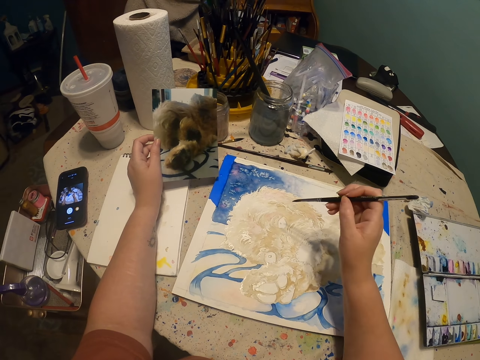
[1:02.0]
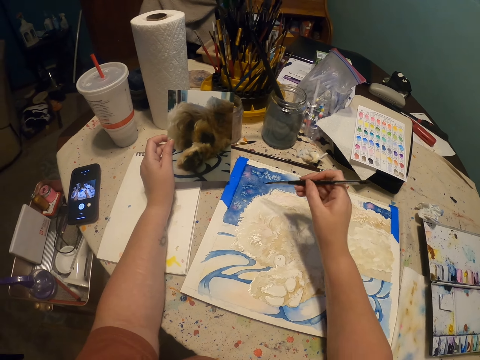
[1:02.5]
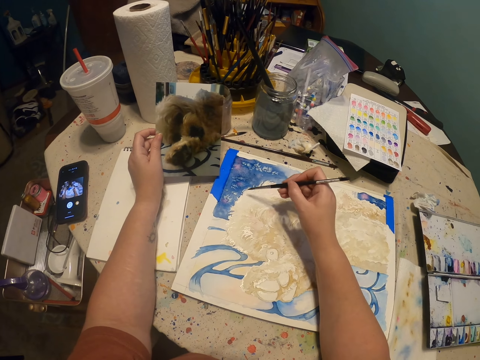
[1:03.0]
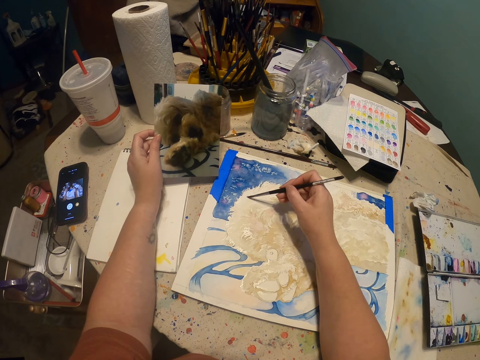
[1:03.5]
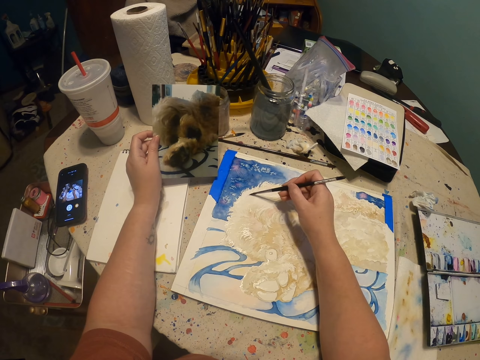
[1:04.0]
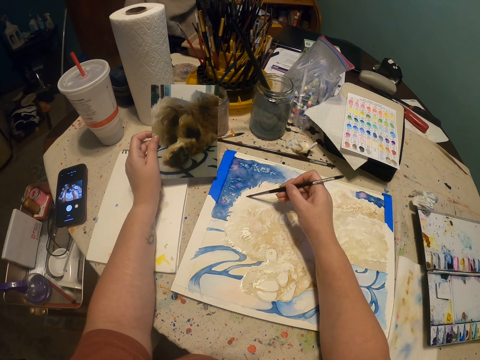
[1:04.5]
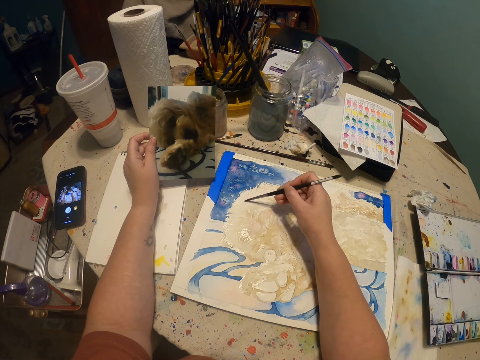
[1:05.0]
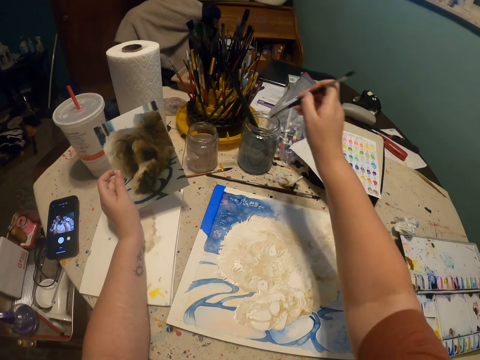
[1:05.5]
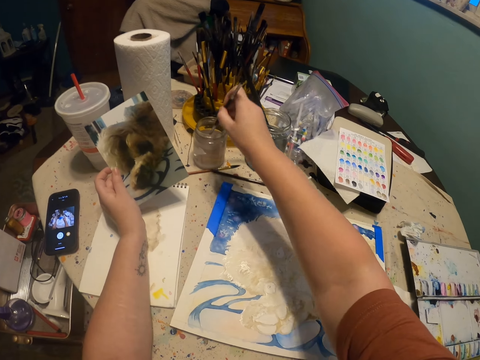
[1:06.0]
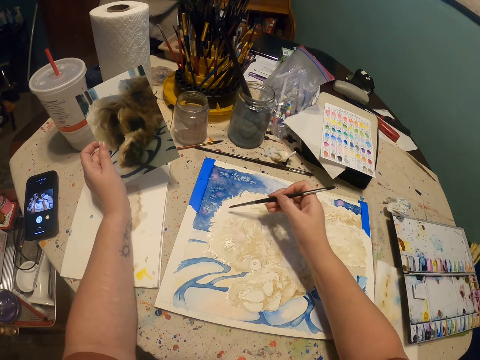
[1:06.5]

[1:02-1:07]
The camera wearer moves the pen brush or paintbrush. They paint with the pen brush. They lift the pen brush. They dip the paintbrush in the liquid clear on the tin. They pull back the right hand.

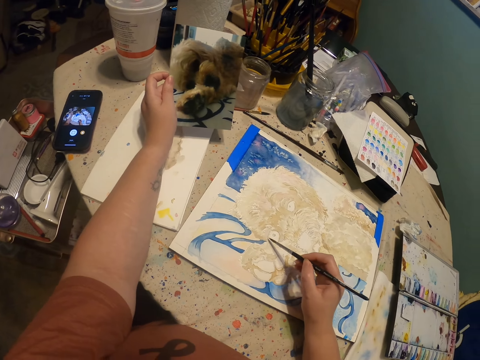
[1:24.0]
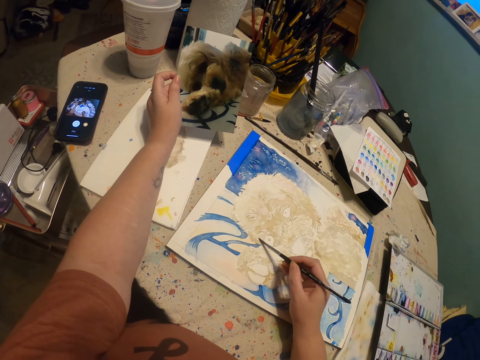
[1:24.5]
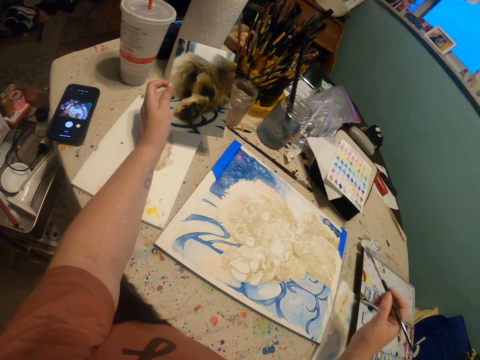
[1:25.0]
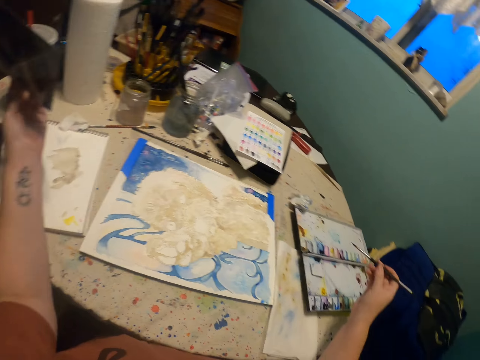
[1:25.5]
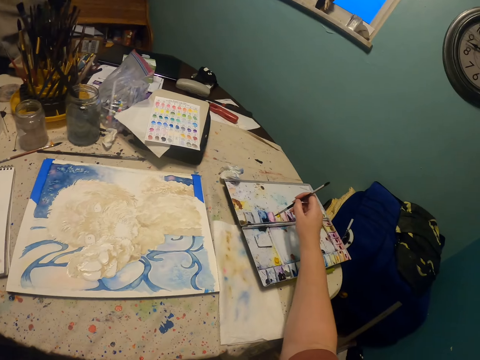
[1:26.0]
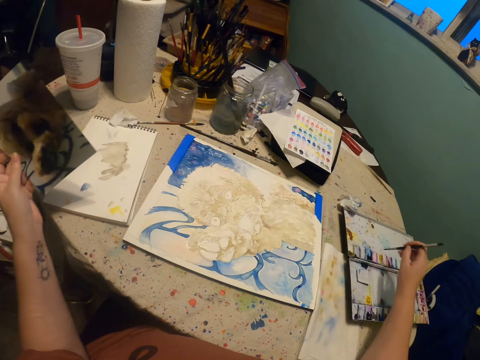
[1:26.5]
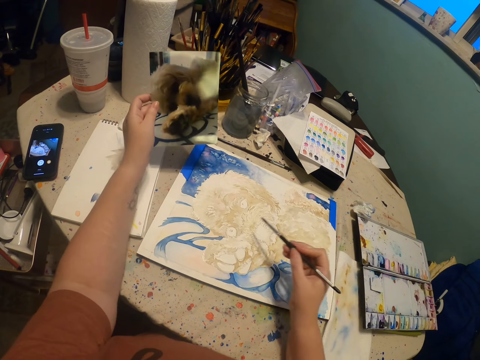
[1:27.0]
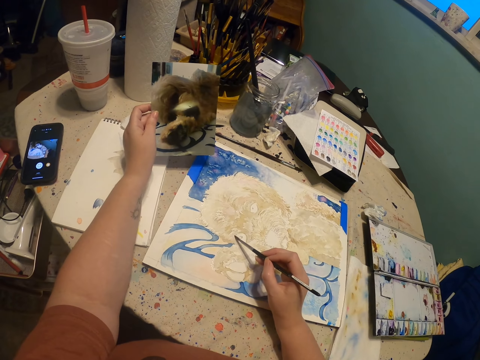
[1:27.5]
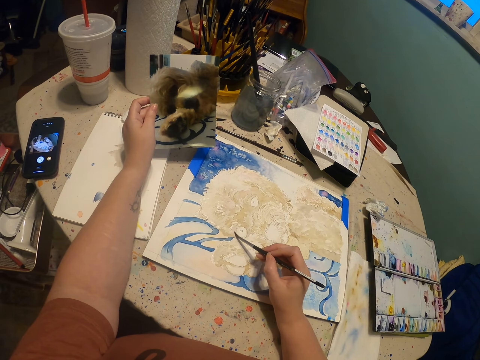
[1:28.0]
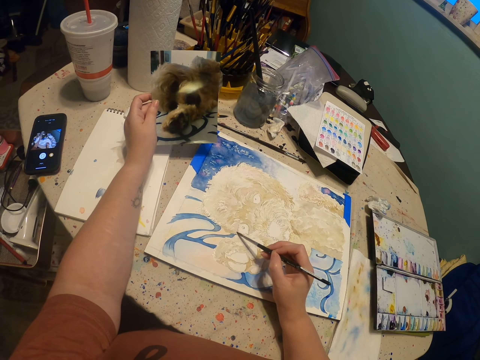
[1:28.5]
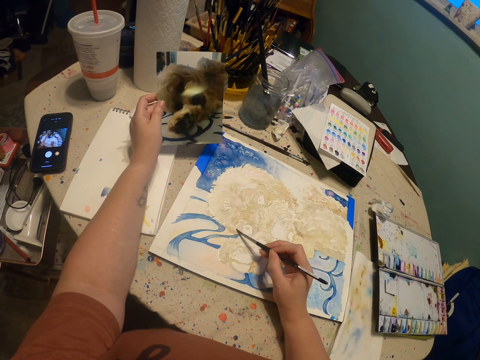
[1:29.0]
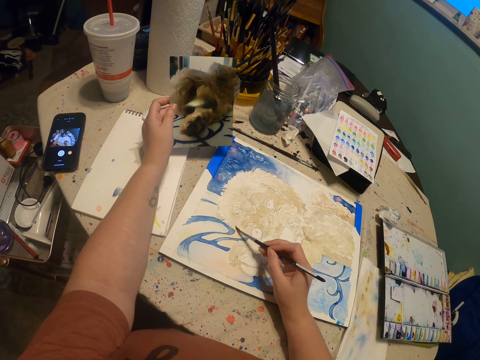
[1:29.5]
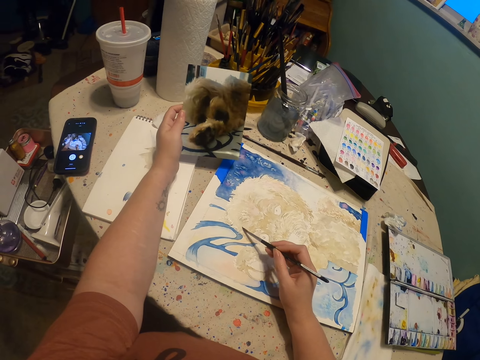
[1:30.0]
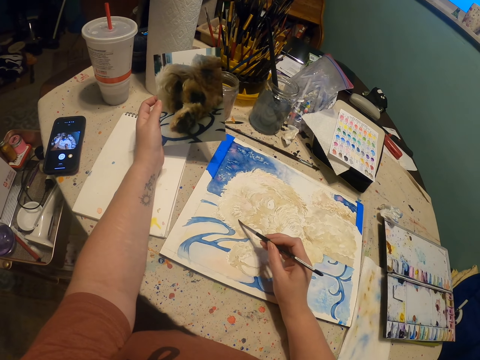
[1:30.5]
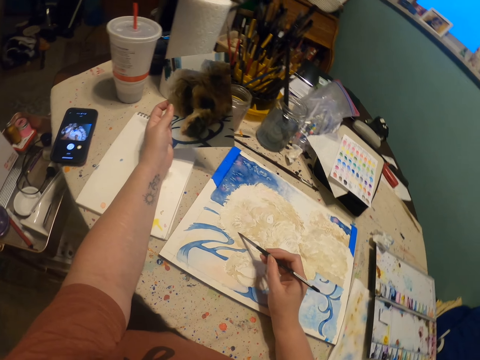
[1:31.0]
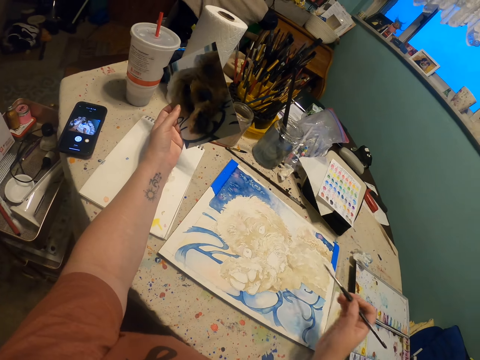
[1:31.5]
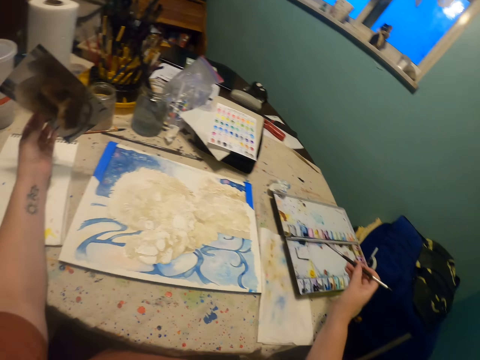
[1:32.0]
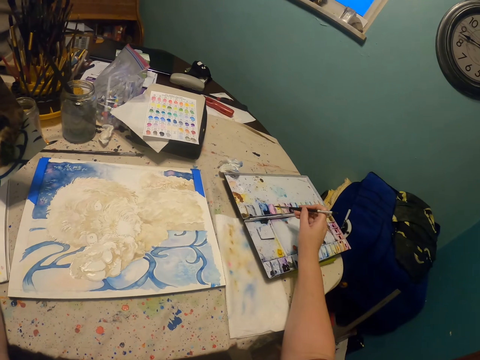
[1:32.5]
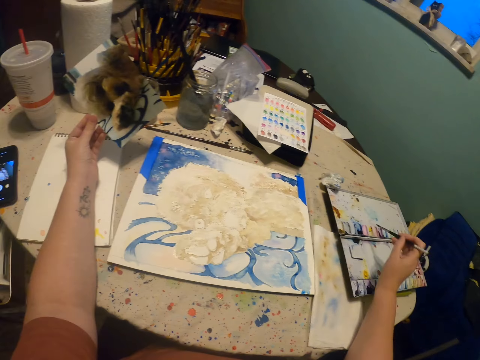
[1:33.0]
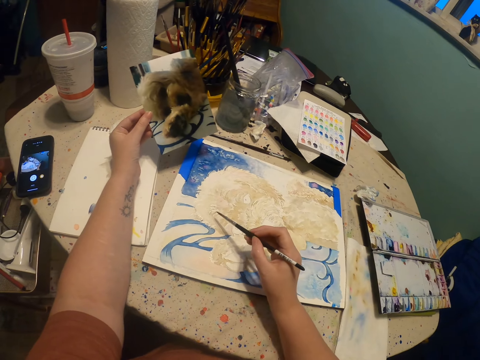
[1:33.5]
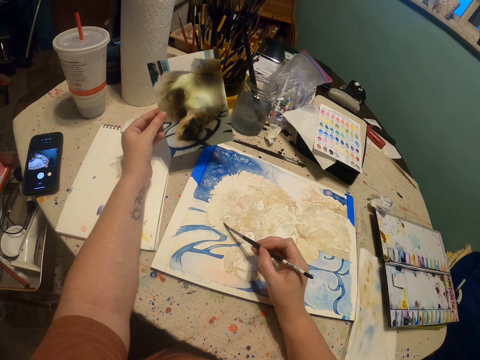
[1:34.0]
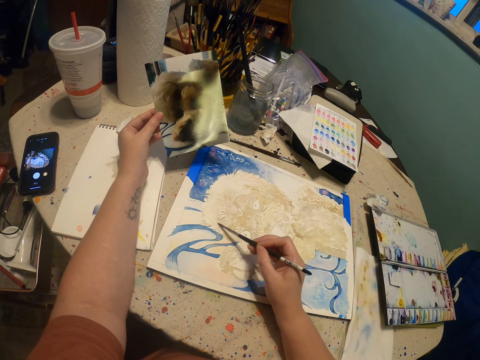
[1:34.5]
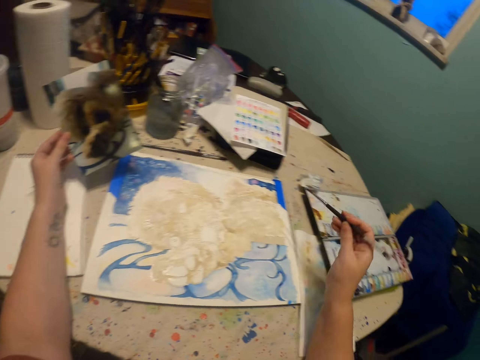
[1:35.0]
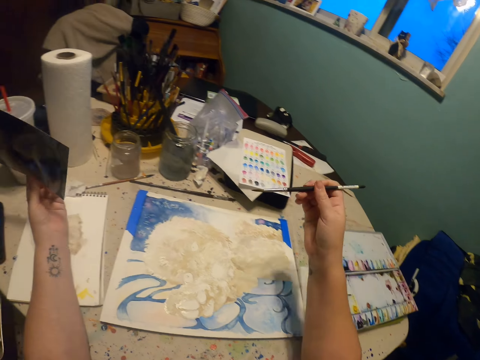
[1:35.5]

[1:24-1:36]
The camera wearer moves the right hand. They rub the paintbrush in paint. They look around. They move both hands. They paint a canvas with the paintbrush. They move the right hand. They rub the paintbrush in paint. They move the right hand. They paint the canvas with the paintbrush. They dip the paintbrush in the liquid clear. They move the right hand.

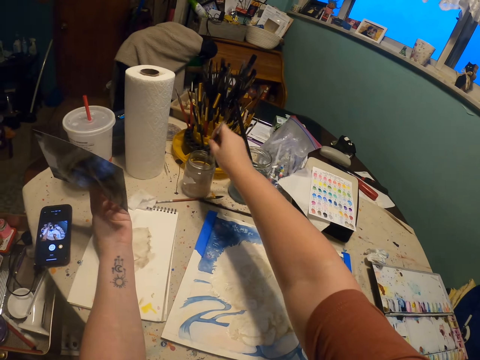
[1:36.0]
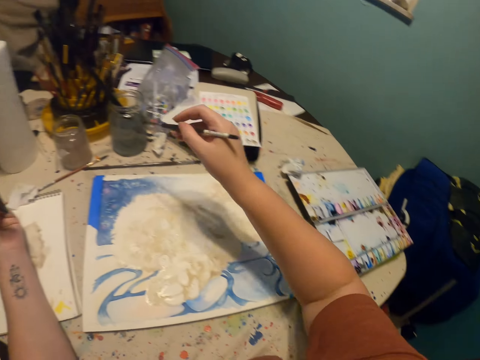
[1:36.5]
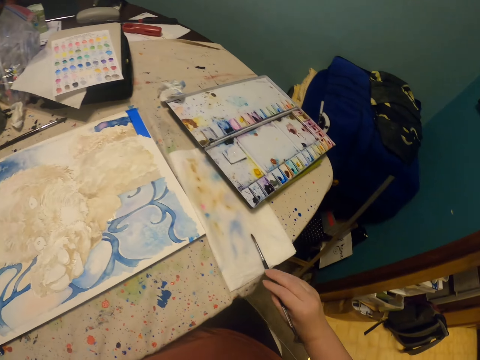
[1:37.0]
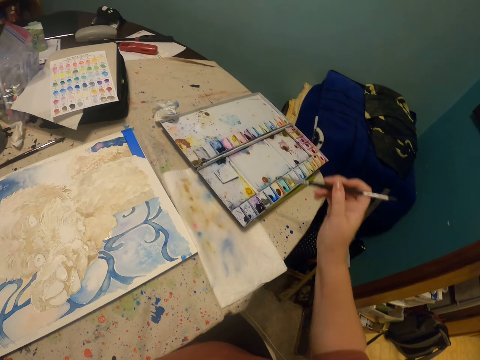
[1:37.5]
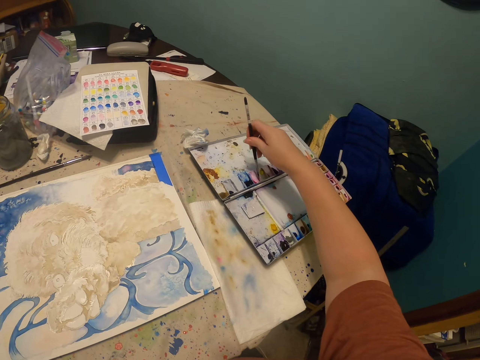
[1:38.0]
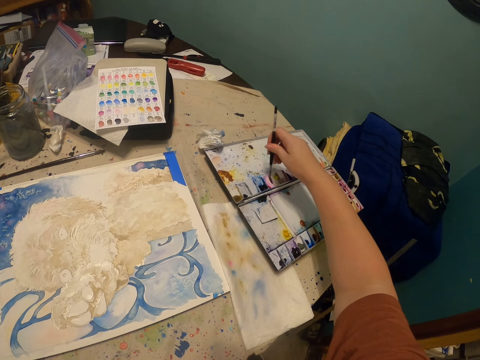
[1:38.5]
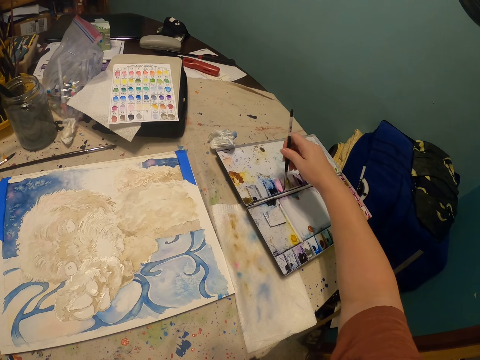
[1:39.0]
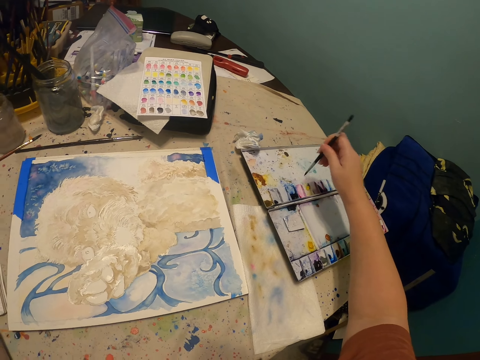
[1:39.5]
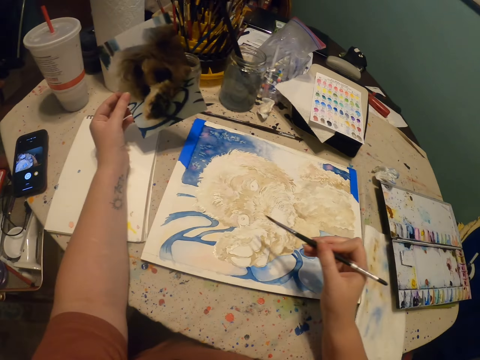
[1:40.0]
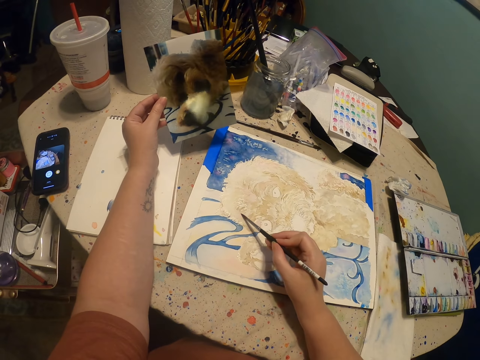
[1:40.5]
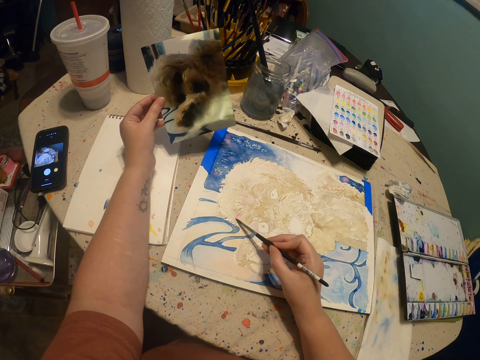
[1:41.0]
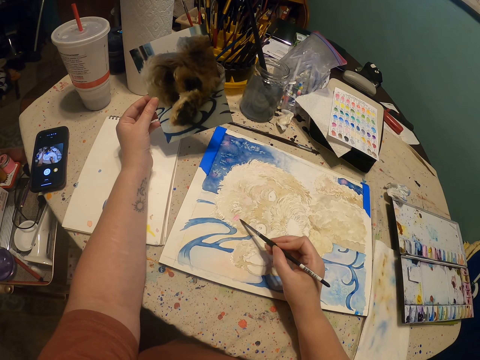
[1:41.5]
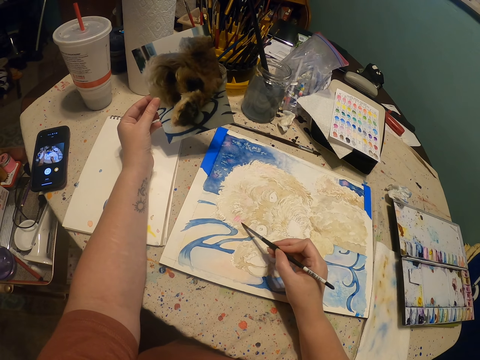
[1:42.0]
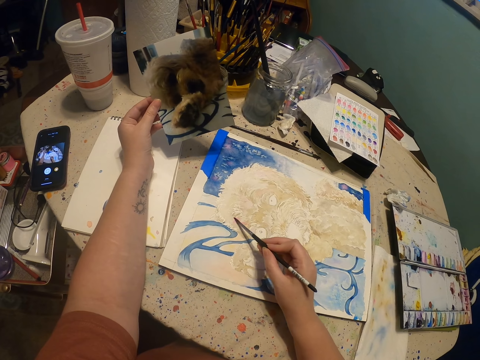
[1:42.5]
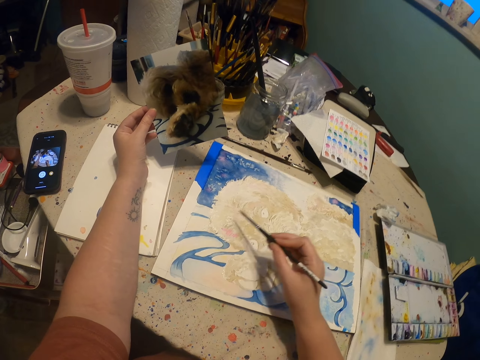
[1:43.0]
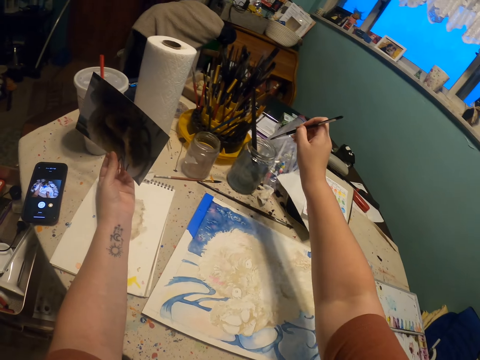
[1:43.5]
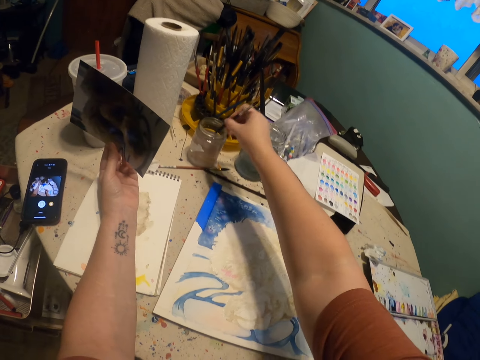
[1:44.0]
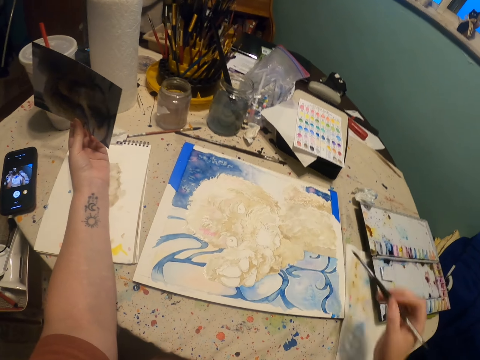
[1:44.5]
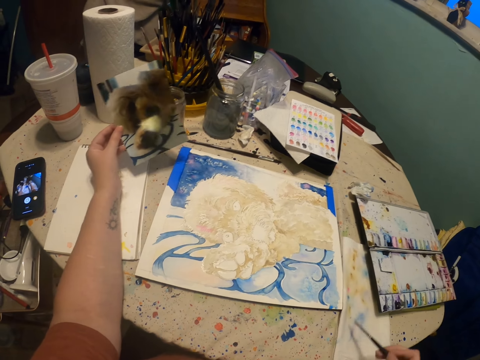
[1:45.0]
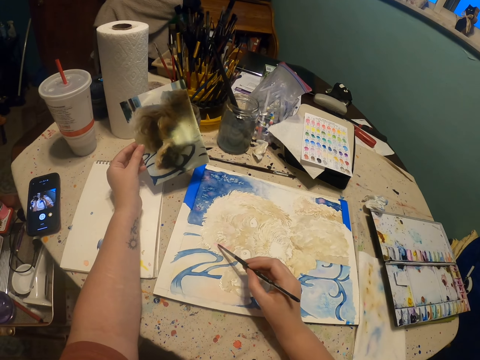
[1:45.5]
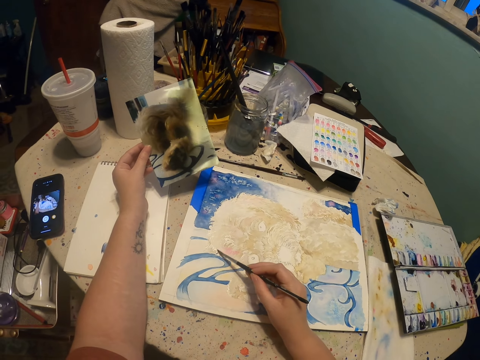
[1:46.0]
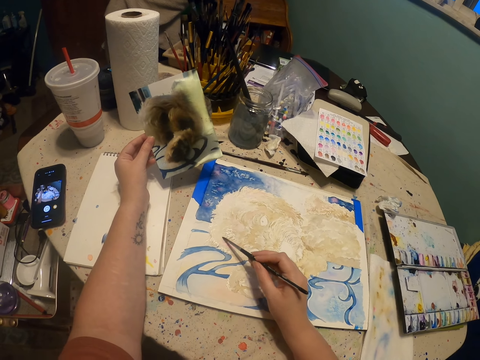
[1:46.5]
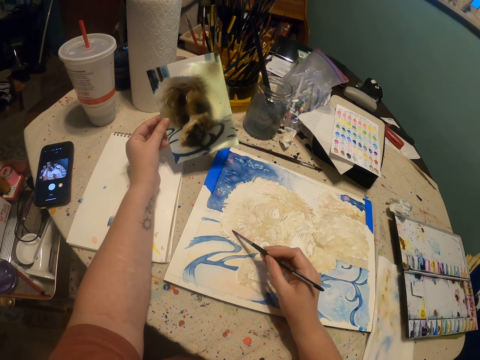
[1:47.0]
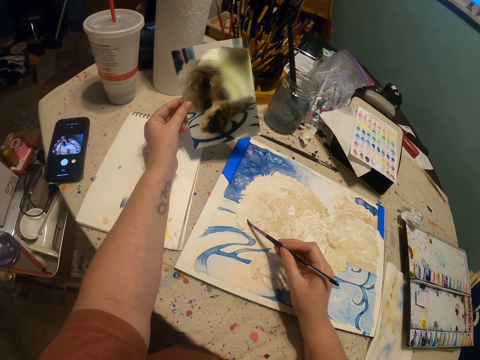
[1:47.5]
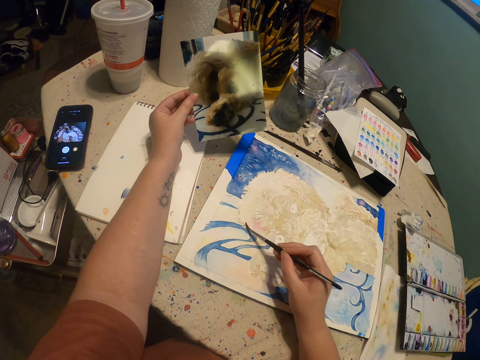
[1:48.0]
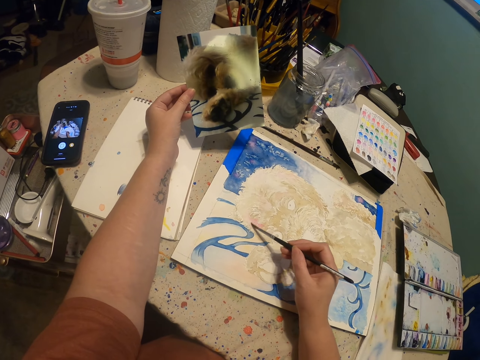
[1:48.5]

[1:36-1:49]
The camera wearer lifts the pen brush or paintbrush. They dip the pen brush inside a tin. They remove excess clear on the paintbrush on a white paper. They pull back the right hand. They rub the pen brush on a piece of cloth. They lift the pen brush. They rub the pen brush on the paint. They move the pen brush. They paint a canvas with the paintbrush. They lift the pen brush. They dip the paintbrush in the liquid clear inside the tin. They pull back the right hand. They remove excess clear on the paintbrush on the white paper. They rub the pen brush on the piece of cloth. They move the pen brush. They paint the canvas with the paintbrush.
